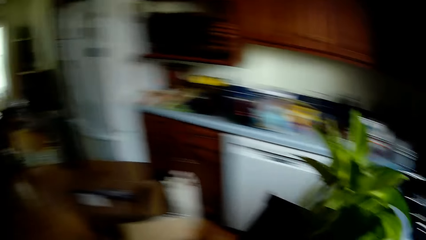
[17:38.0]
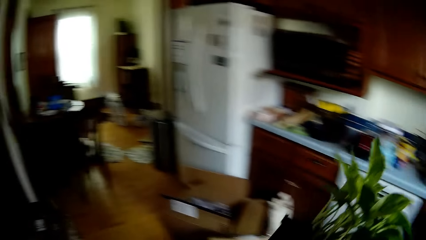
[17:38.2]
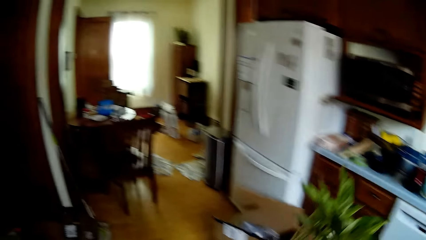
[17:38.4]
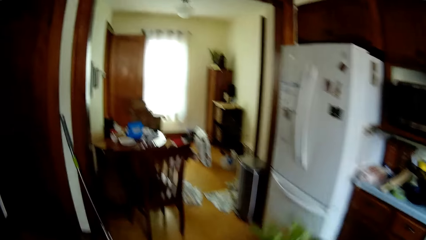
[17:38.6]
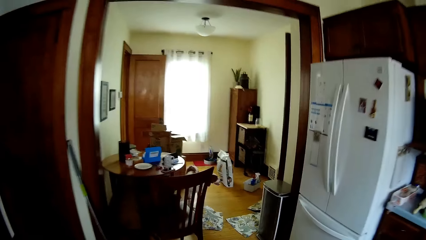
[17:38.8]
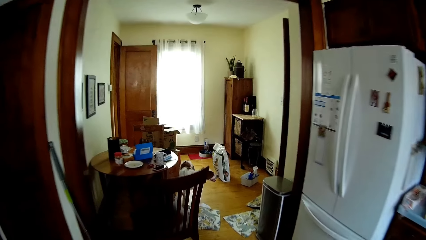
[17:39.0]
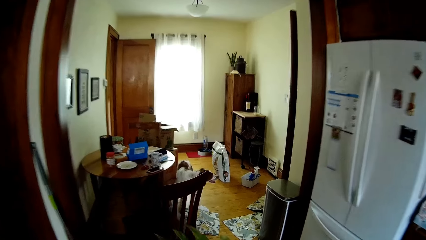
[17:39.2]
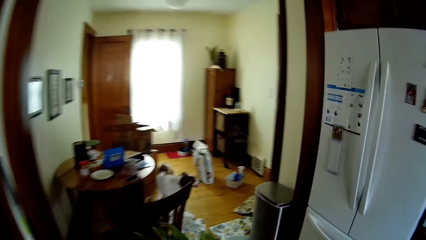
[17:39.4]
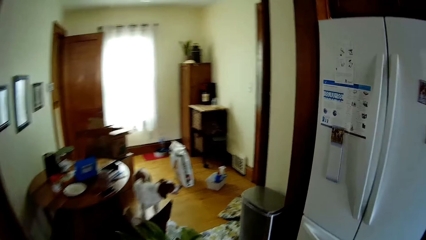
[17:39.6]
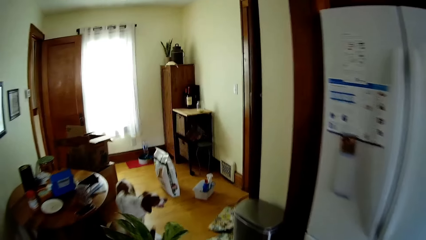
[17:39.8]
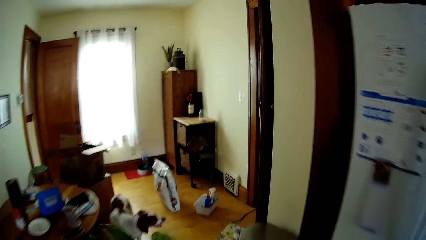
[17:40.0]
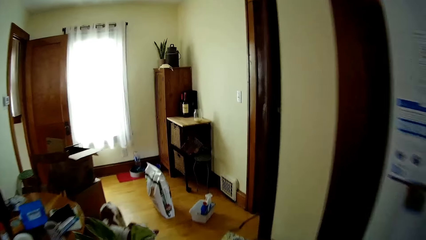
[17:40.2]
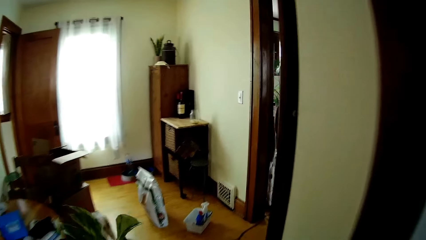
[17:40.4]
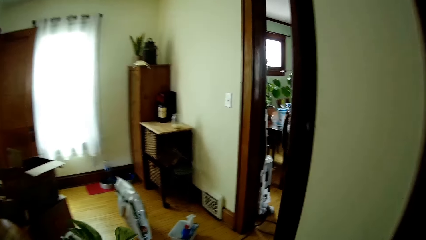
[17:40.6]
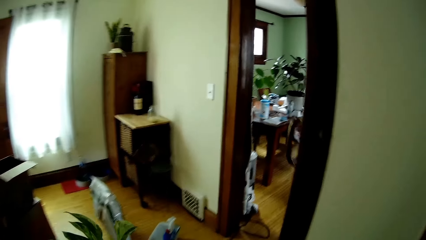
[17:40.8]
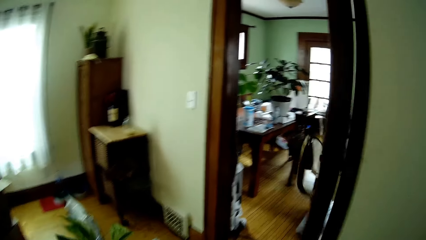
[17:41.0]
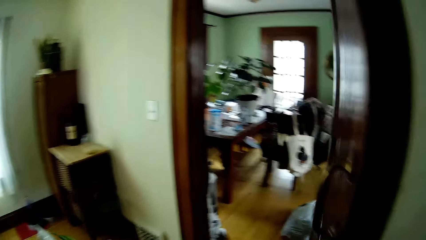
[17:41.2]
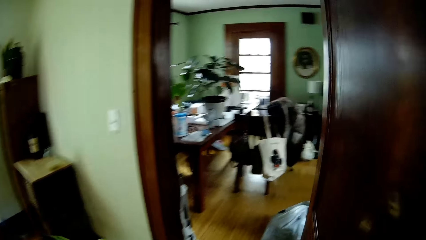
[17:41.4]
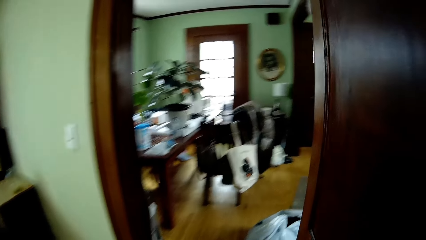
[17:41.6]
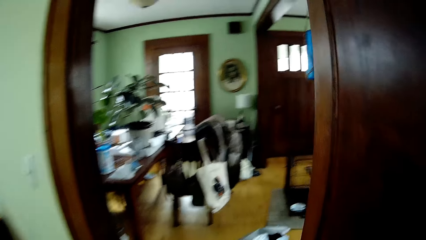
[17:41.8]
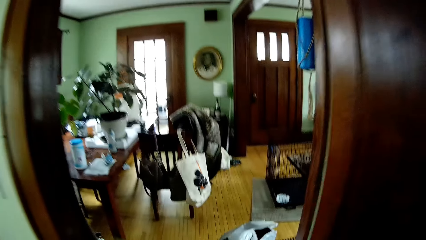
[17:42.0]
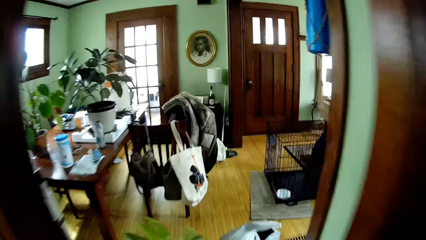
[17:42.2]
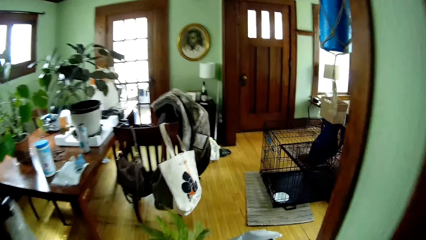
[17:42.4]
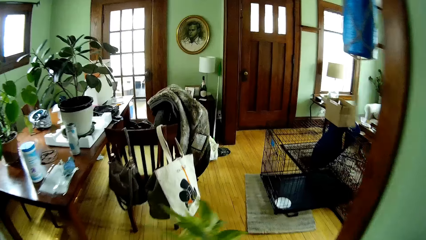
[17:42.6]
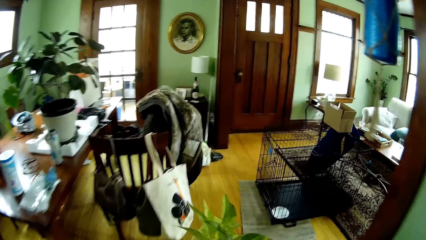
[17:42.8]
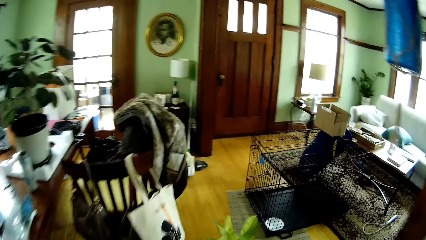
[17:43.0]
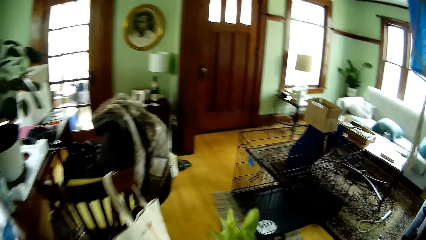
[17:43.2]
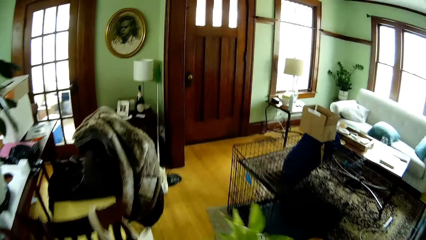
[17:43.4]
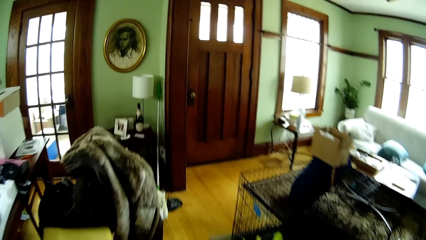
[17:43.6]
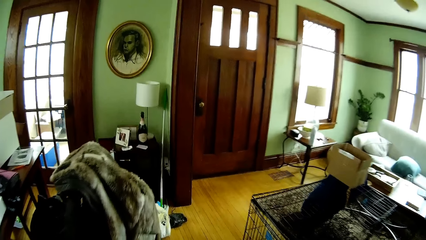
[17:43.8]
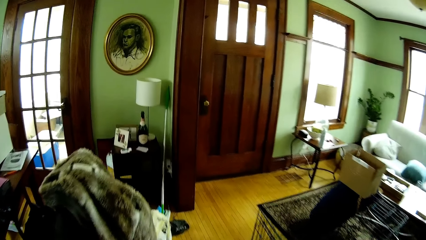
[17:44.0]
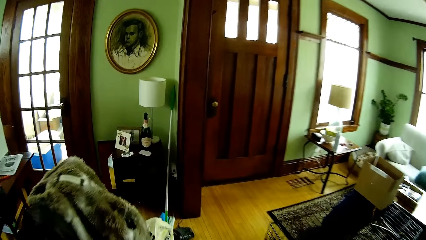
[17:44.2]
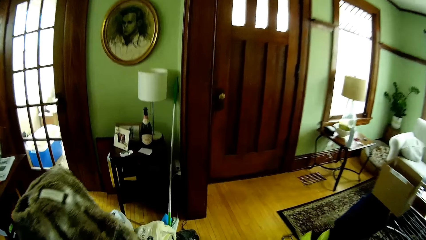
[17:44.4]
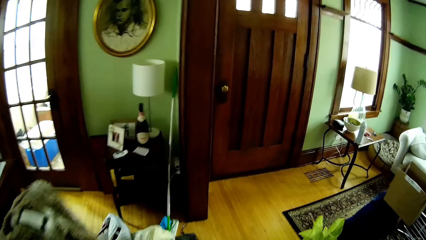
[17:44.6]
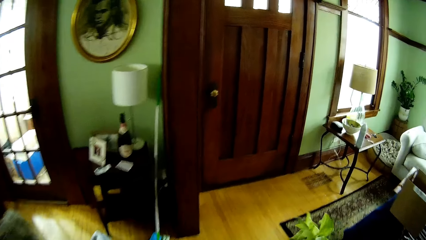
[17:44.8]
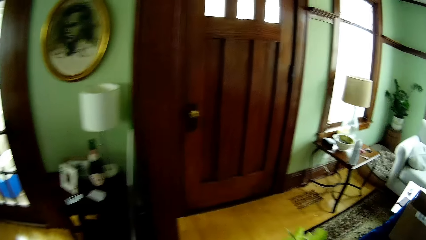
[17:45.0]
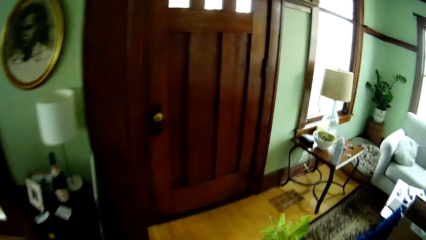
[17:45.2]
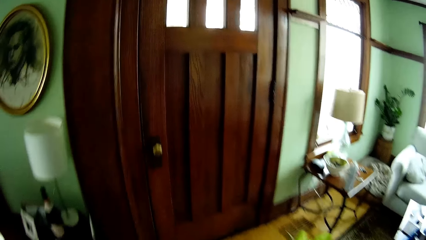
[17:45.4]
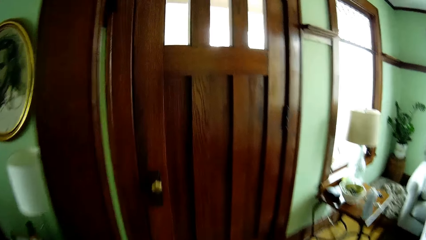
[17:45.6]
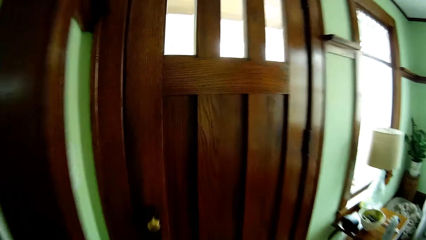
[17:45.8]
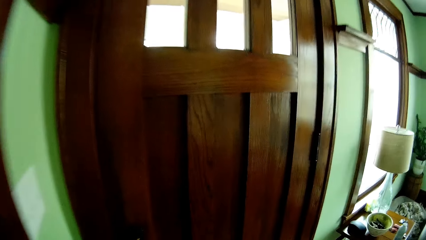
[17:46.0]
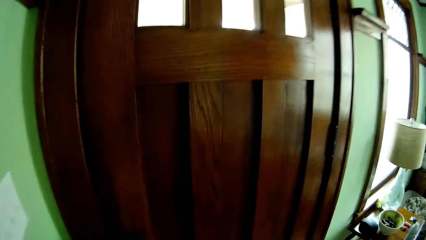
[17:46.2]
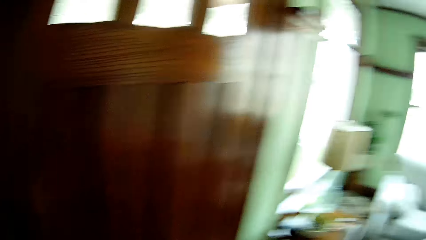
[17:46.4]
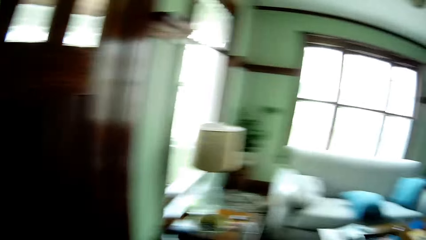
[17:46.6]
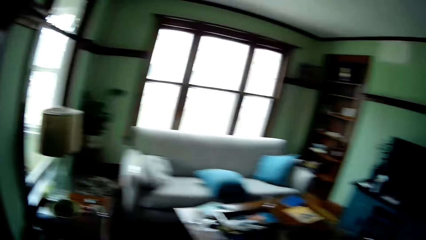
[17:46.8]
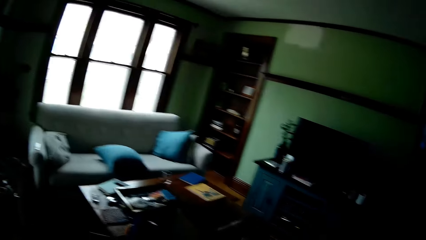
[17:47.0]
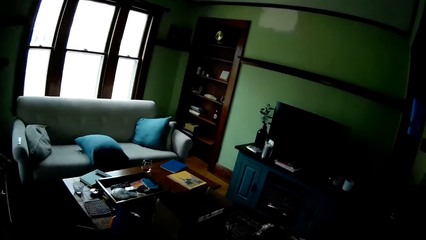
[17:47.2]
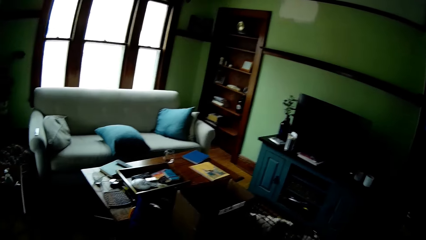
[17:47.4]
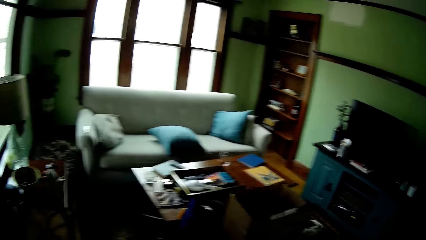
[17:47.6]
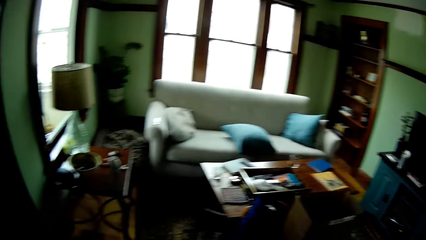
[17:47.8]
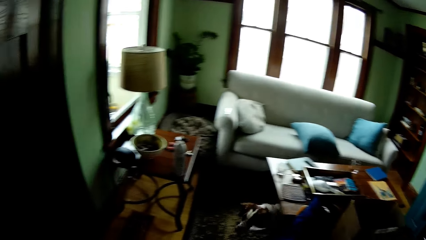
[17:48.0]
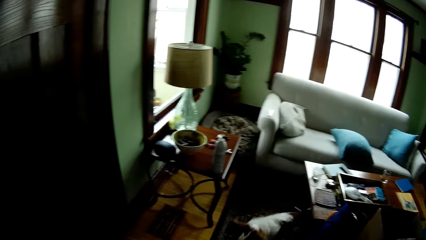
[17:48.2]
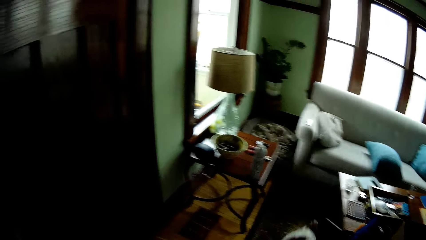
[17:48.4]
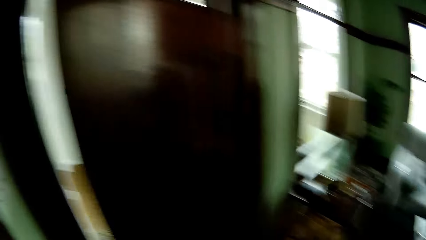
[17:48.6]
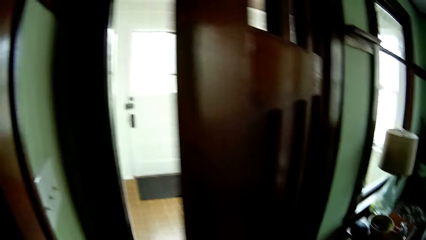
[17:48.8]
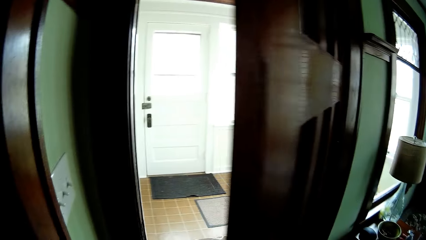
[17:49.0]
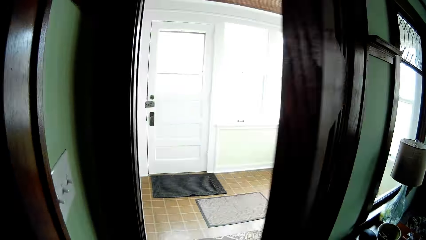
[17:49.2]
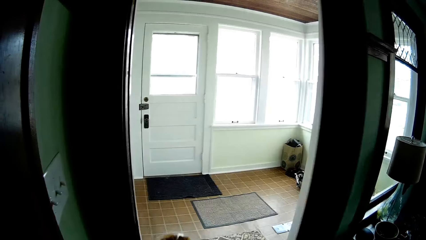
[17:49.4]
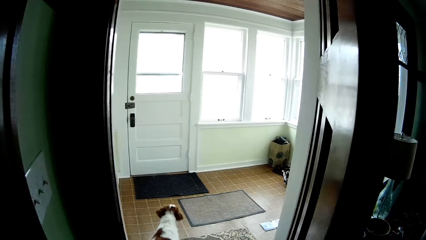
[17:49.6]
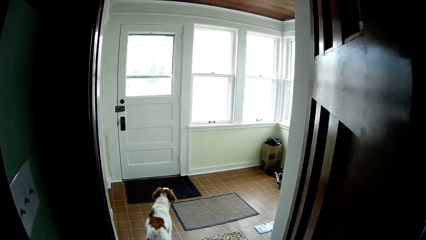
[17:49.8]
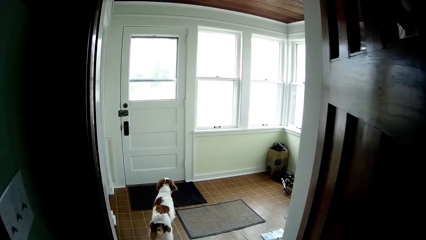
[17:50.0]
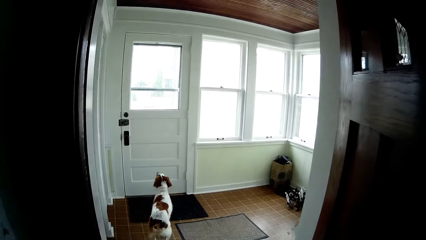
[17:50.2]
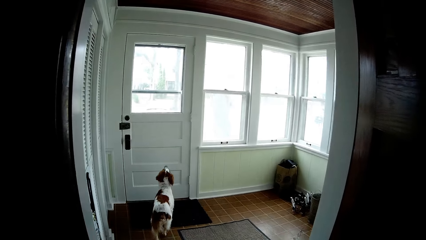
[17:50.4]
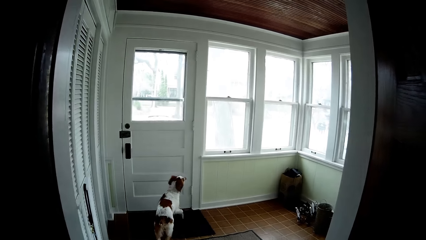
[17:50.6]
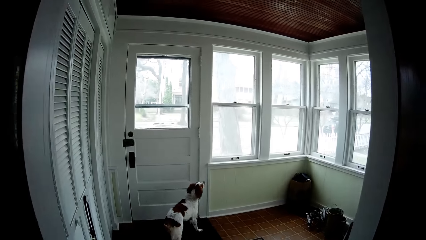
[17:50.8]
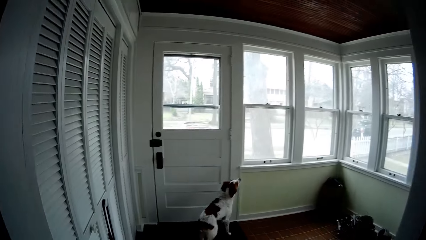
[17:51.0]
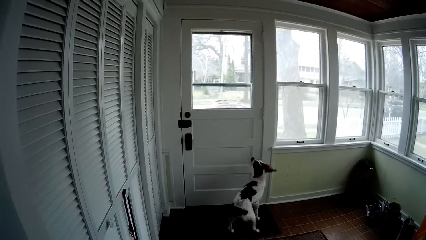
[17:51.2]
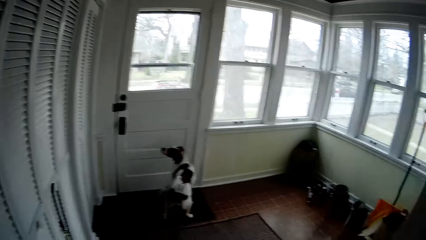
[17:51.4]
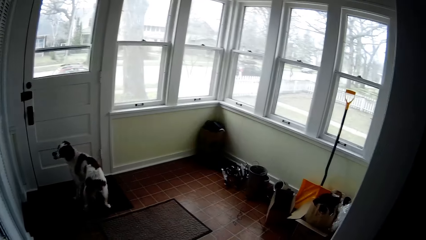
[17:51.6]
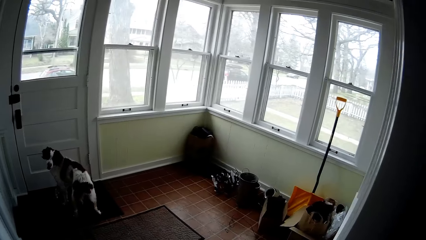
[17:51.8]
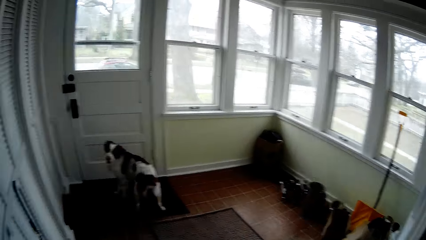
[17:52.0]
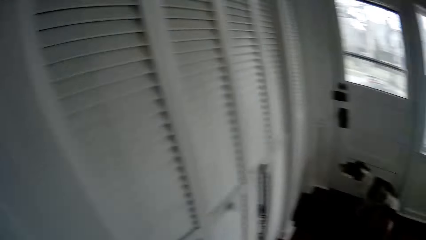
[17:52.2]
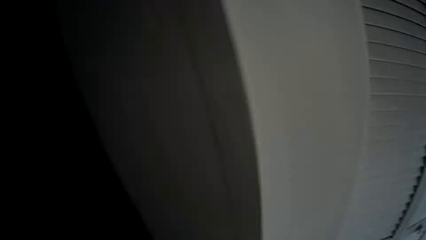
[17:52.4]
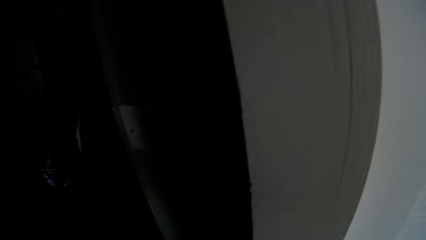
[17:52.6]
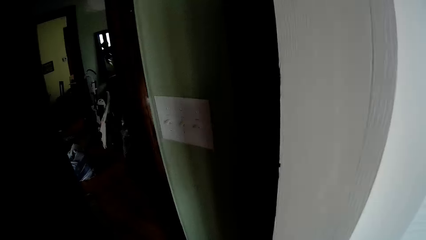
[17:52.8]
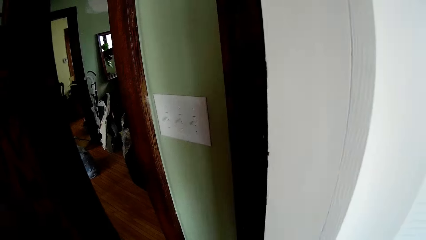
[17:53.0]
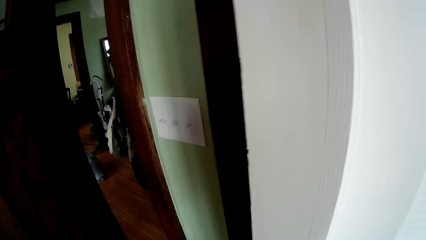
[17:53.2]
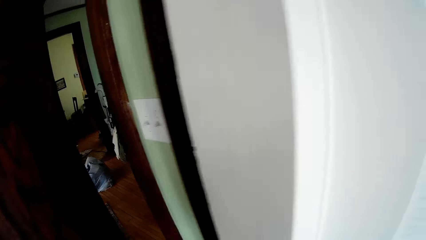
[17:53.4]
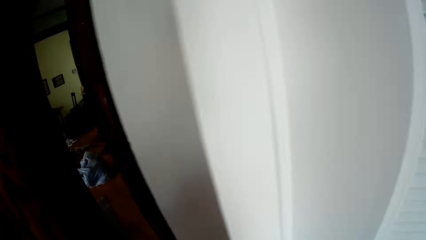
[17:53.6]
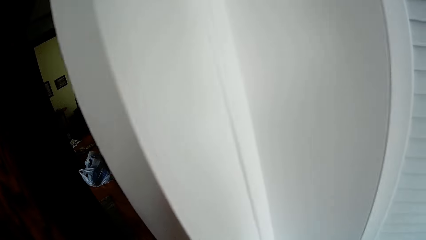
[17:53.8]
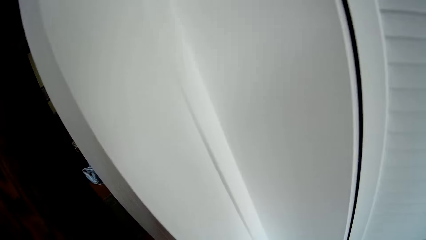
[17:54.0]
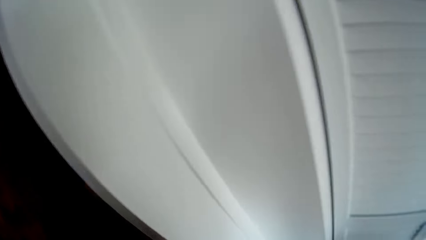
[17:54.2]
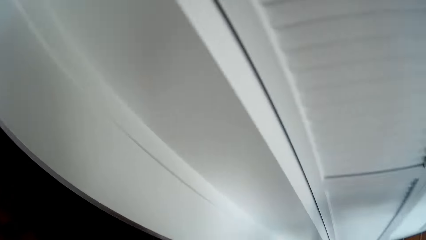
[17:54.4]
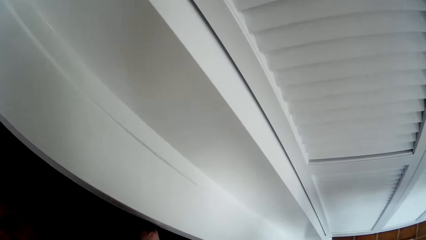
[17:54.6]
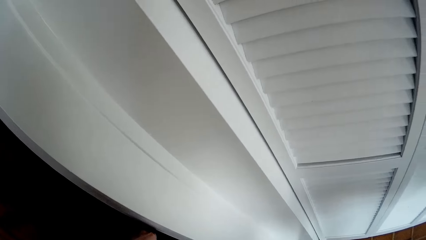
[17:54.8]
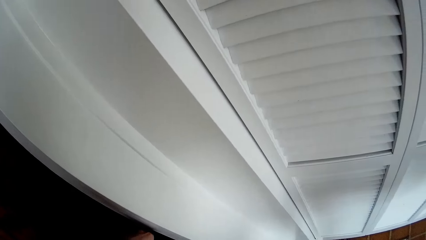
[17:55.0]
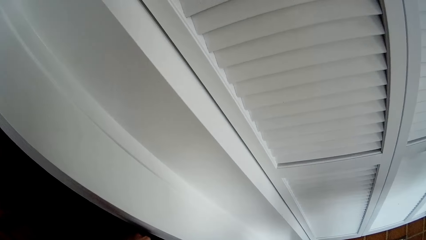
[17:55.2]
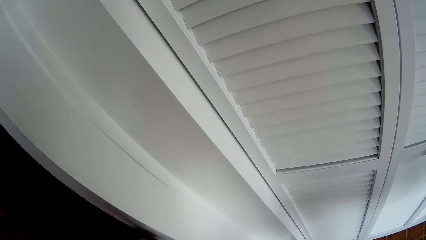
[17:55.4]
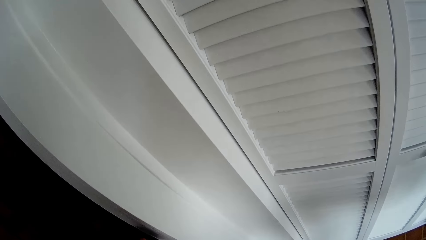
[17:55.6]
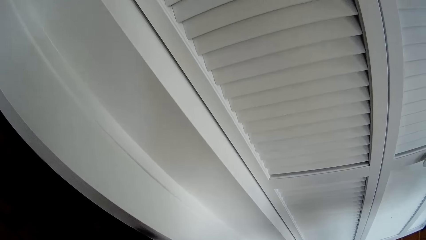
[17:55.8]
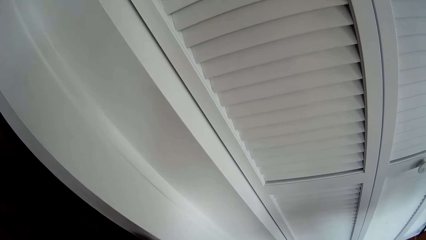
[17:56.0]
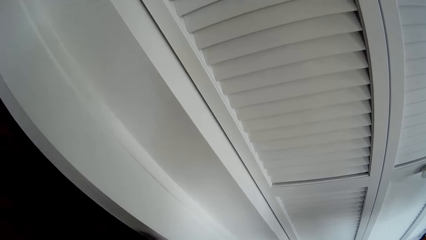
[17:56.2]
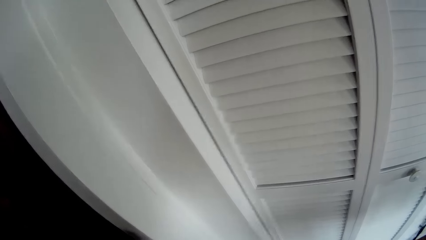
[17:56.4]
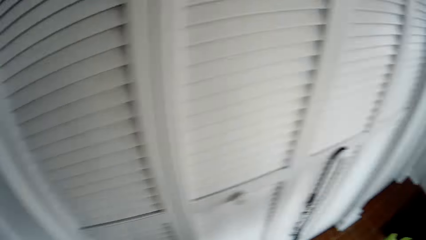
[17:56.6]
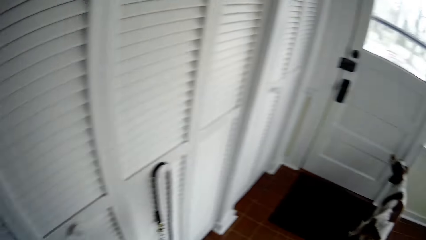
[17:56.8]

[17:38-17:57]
The camera wearer walks in the house. She opens a door with her left hand. She walks in the room and closes the door.
